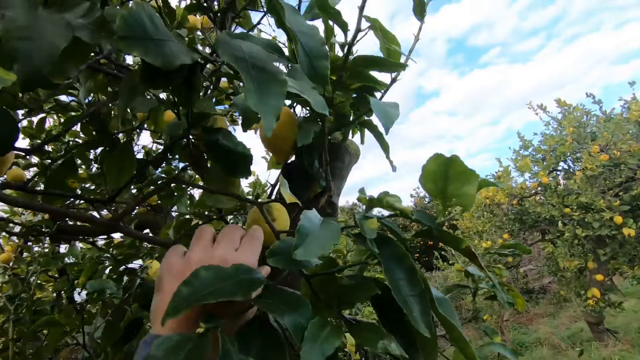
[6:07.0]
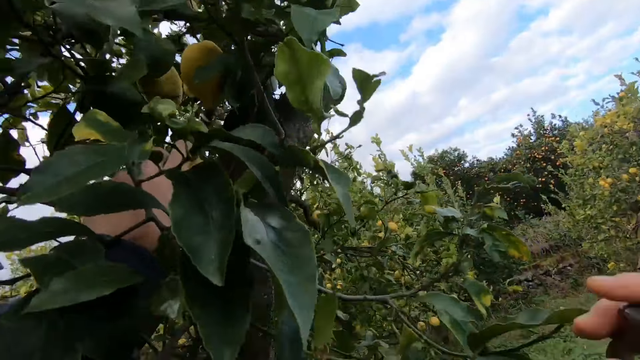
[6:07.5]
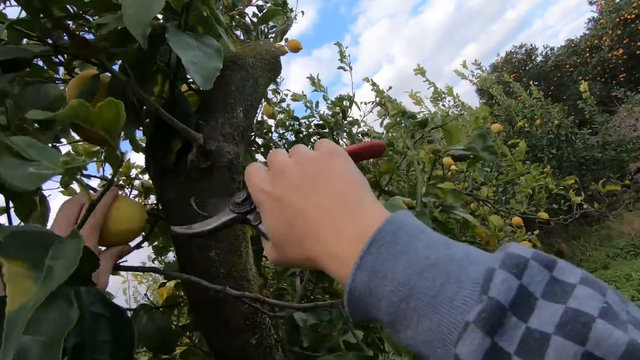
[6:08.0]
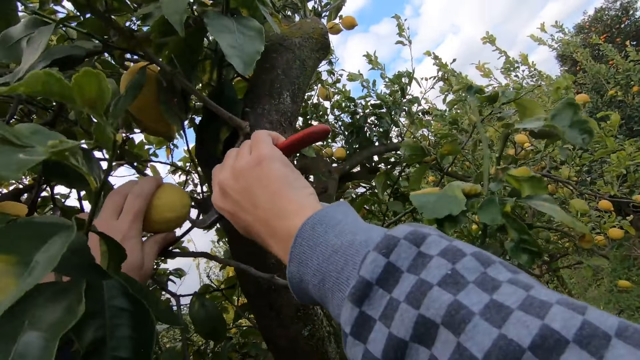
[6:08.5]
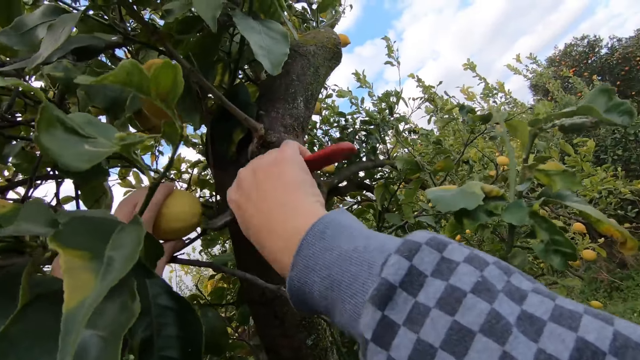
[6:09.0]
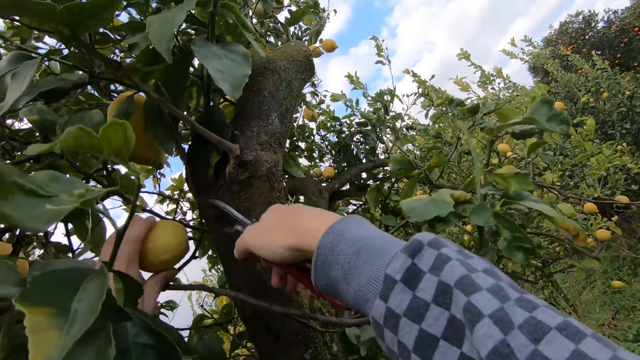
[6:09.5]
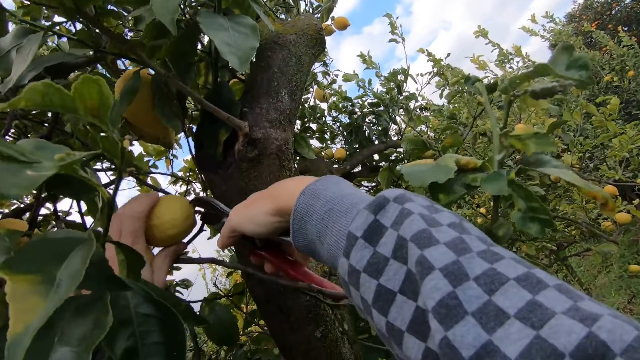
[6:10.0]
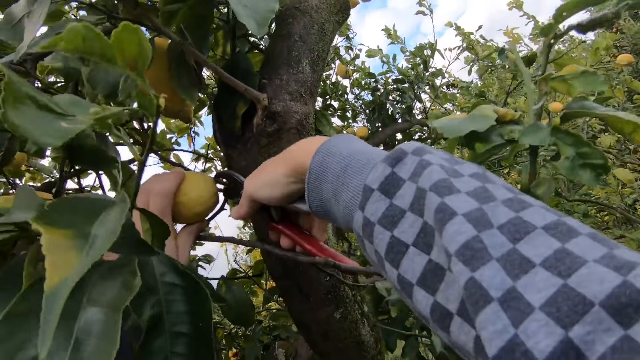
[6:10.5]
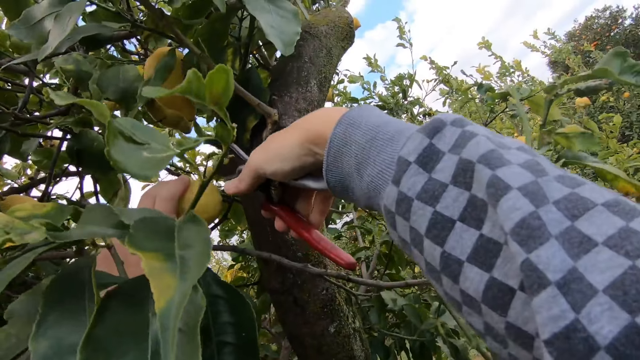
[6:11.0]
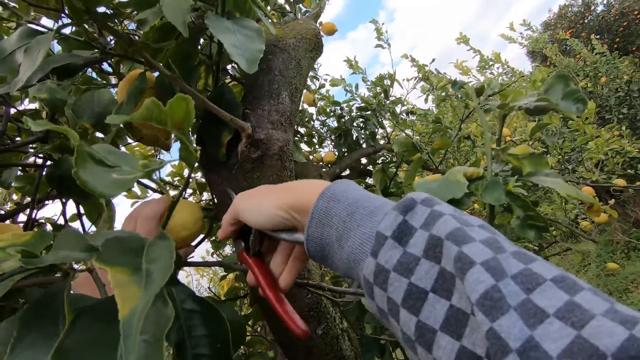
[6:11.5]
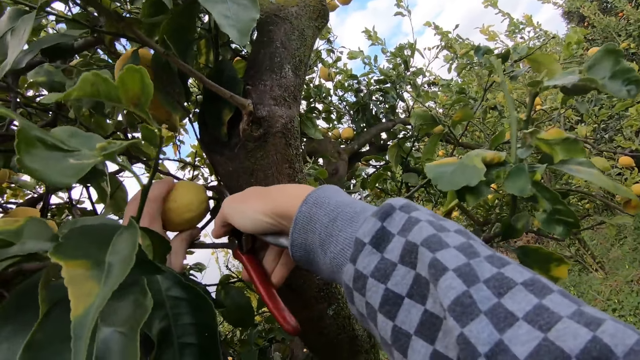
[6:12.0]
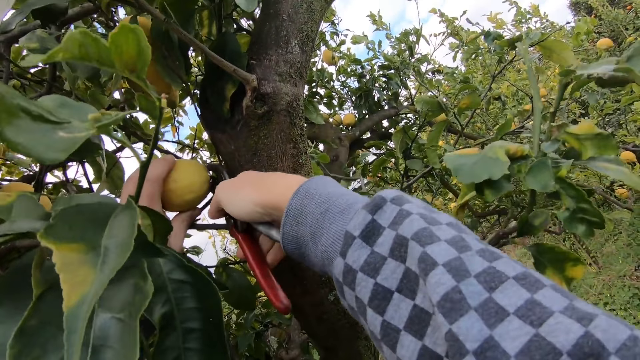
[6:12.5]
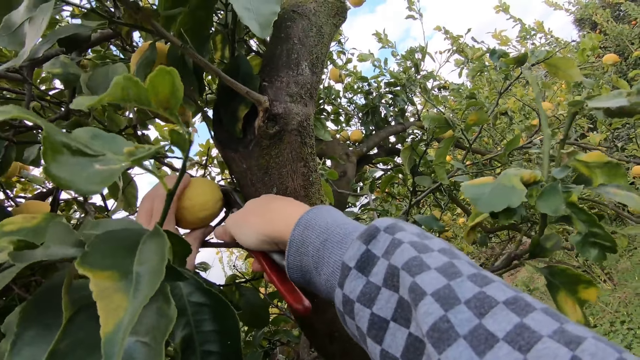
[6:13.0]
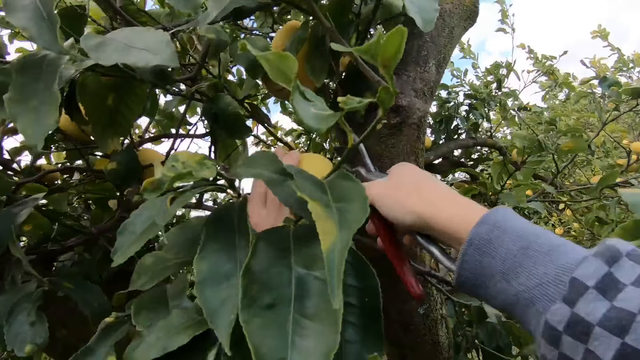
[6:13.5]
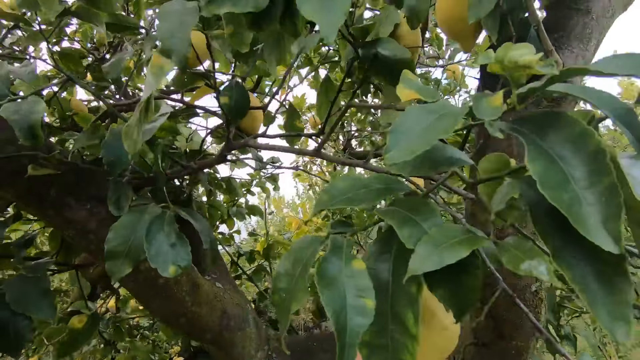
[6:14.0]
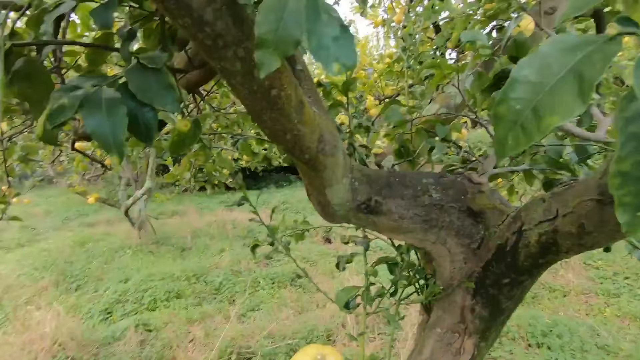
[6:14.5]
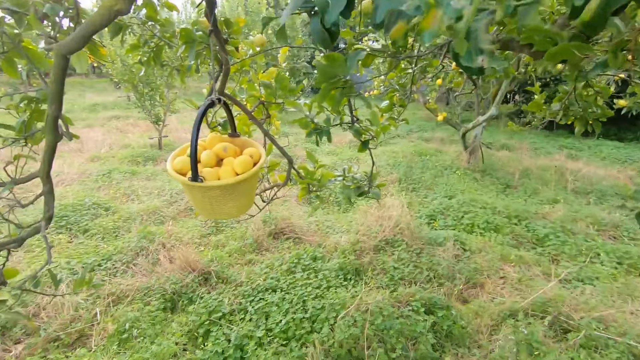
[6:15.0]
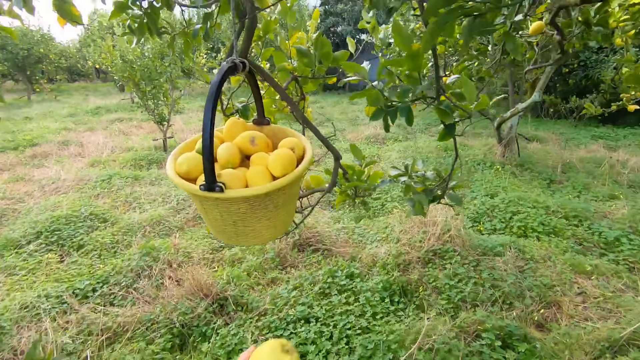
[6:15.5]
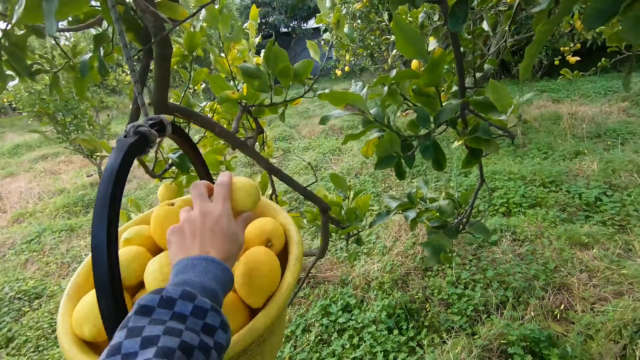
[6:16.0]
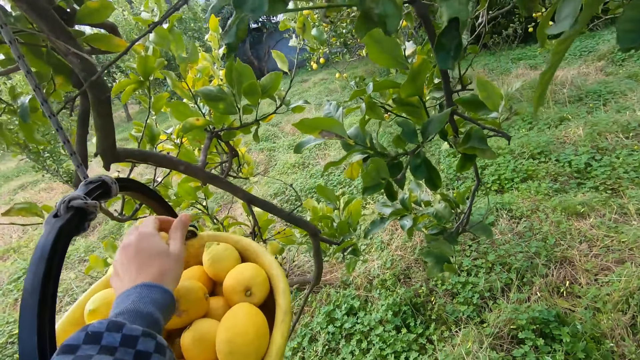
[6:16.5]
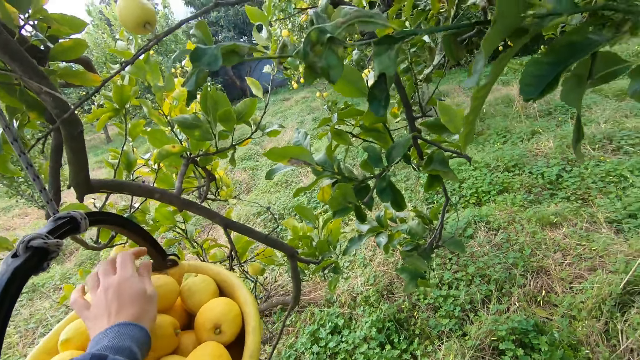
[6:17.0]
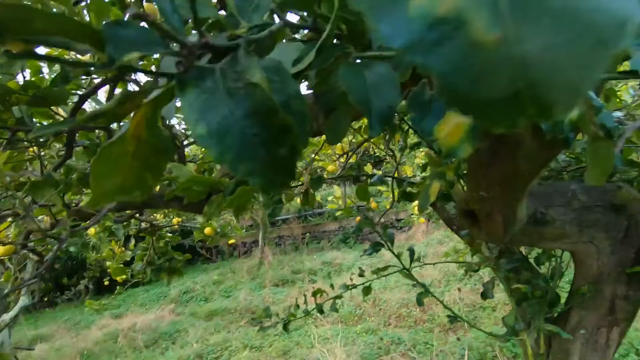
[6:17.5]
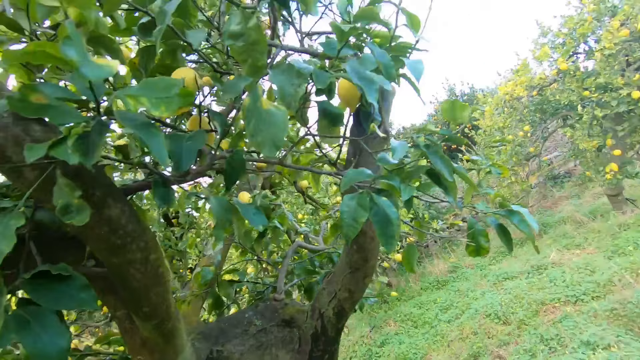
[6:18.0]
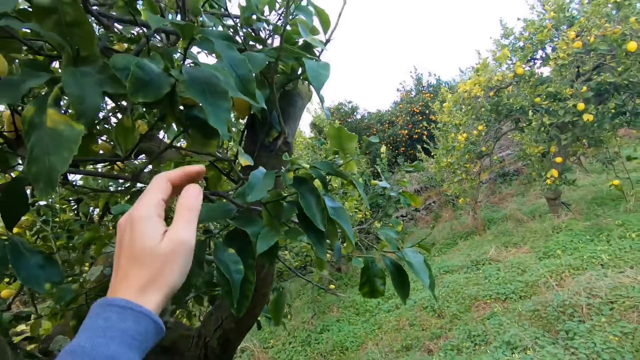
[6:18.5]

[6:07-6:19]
The camera wearer holds another lemon on a tree with his left hand. He moves the cutter or pruning shear on the lemon. He cuts the lemon from the tree with the cutter in his right hand. He looks around the field and walks towards the fruit bucket. He drops the lemons in the bucket with his left hand. He looks around the field and walks around under the tree.

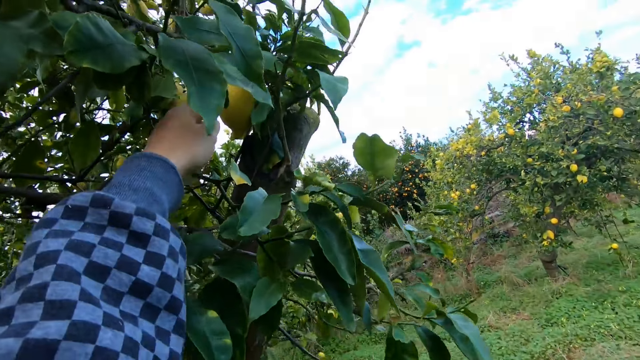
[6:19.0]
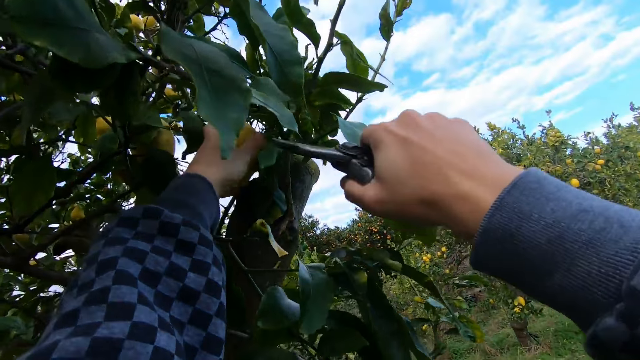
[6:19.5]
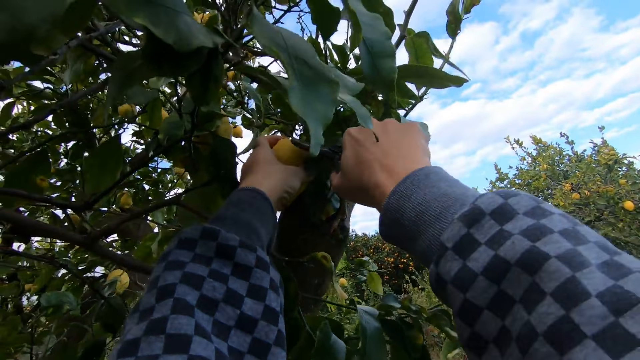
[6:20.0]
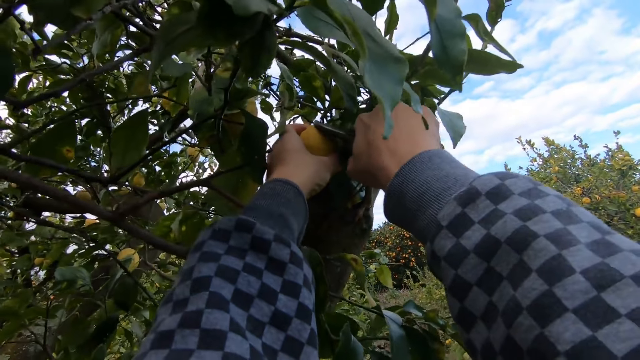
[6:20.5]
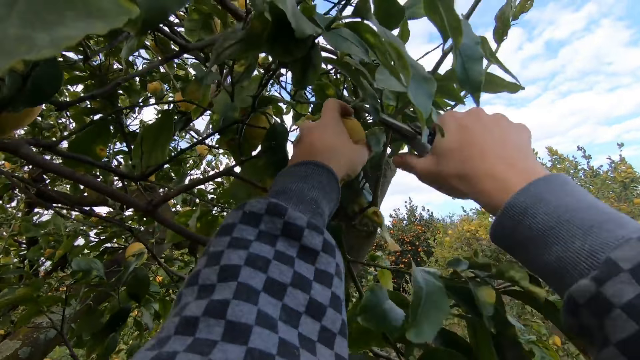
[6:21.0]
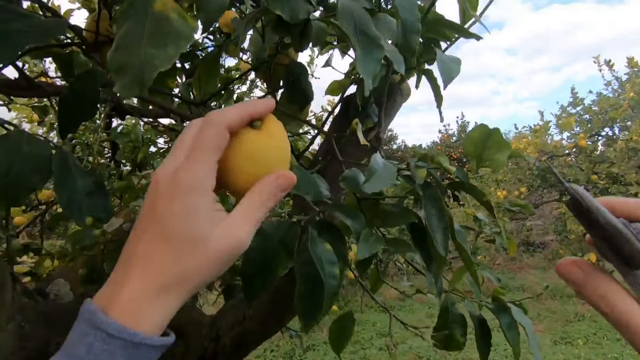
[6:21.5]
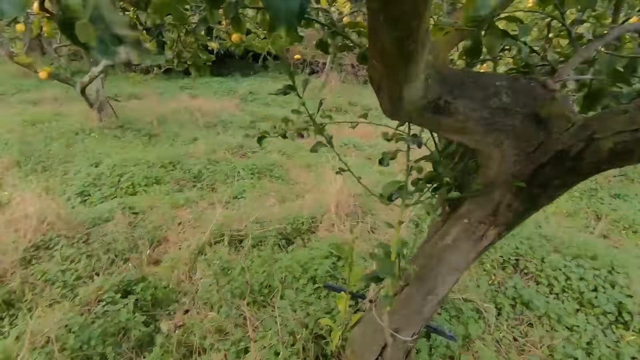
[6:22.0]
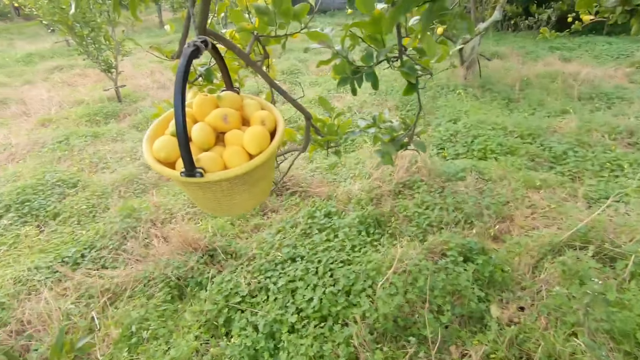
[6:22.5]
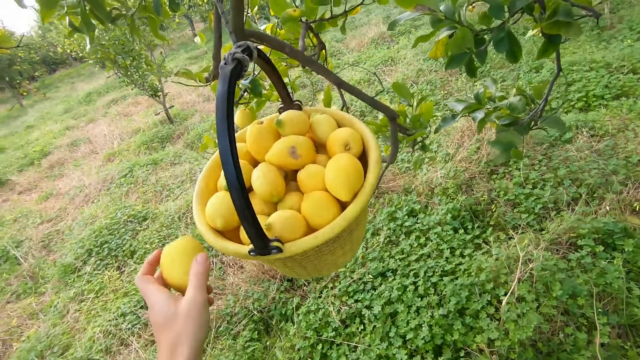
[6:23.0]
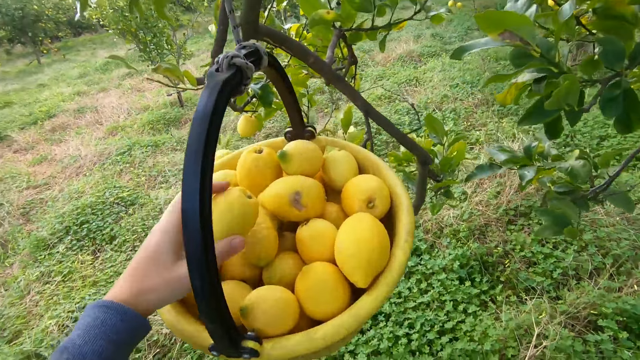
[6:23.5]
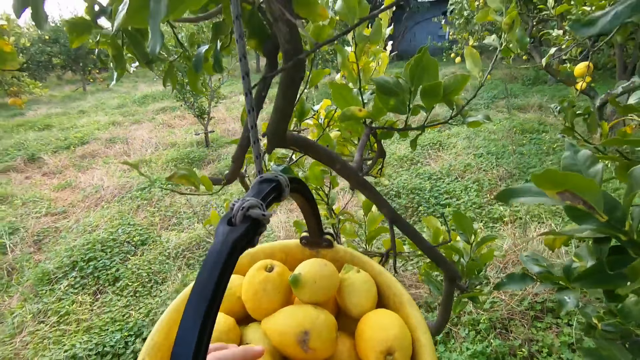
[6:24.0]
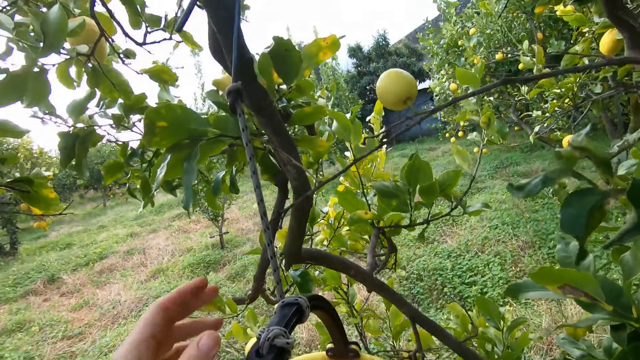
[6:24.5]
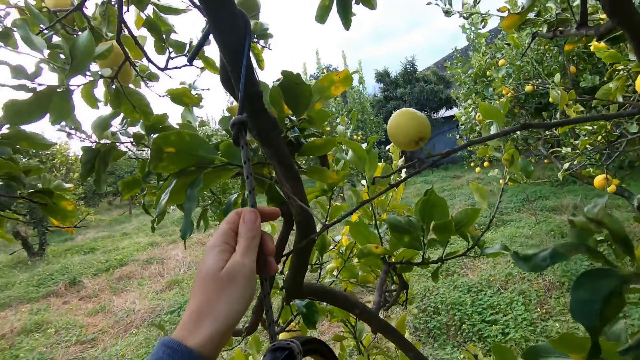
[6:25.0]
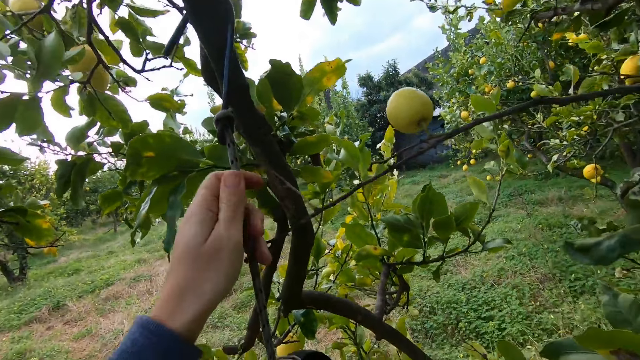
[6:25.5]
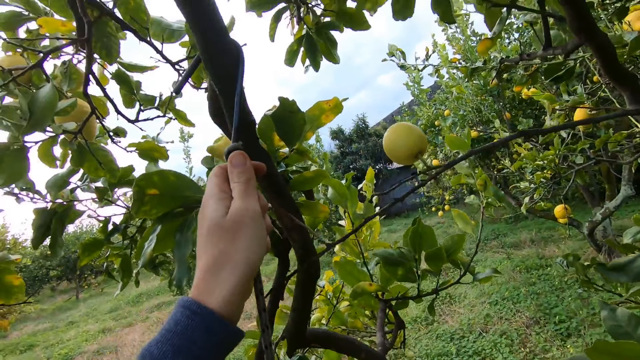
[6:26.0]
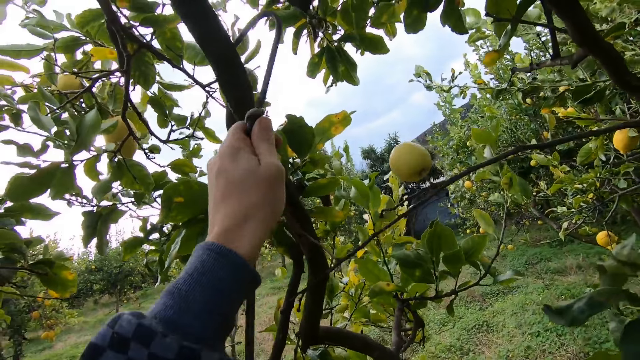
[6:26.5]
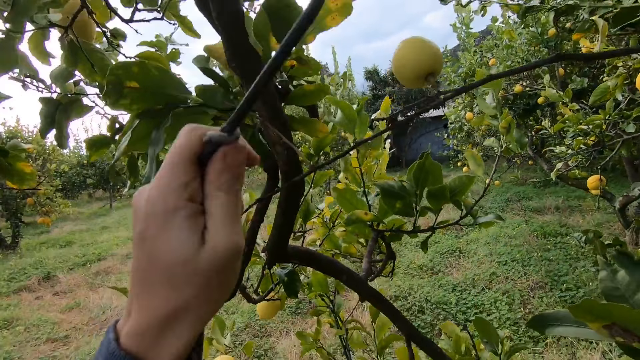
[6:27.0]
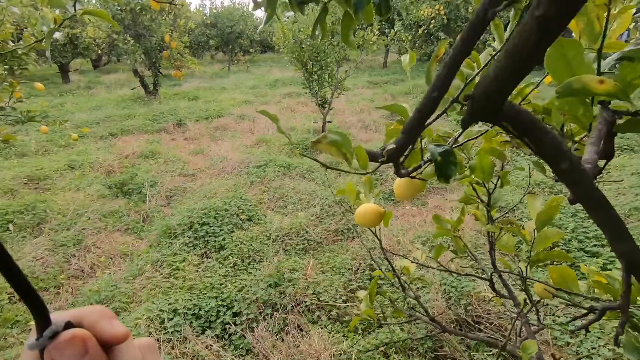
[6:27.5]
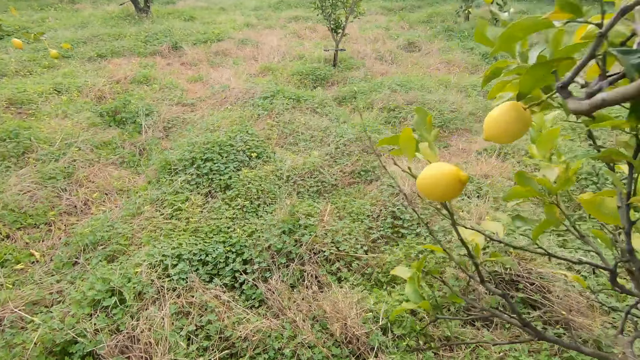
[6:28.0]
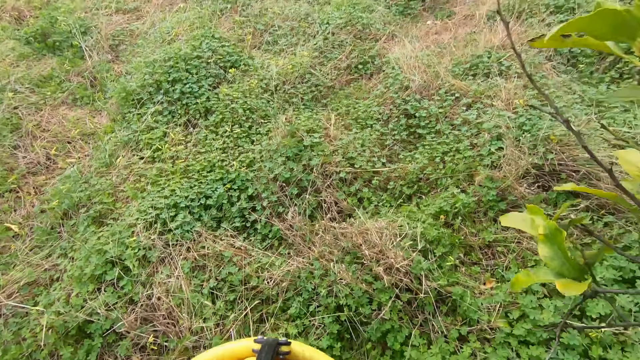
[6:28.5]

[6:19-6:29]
The camera wearer holds a lemon on a tree with his left hand. He cuts the lemon from the tree with the cutter, a pruning shear, in his right hand. He looks around the field and walks towards the fruit bucket. He drops the lemon in the bucket with his left hand. He unhangs the bucket from the branch of the tree with both hands. He walks around the field.
